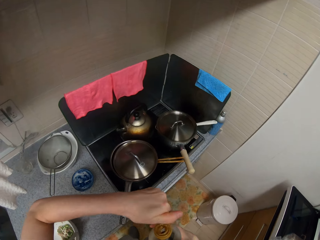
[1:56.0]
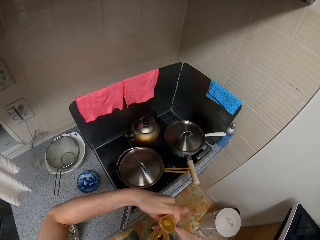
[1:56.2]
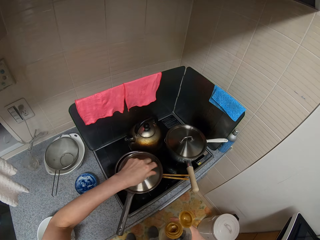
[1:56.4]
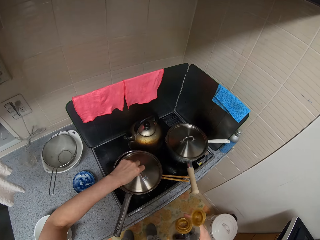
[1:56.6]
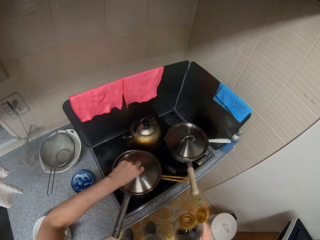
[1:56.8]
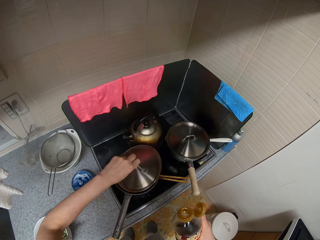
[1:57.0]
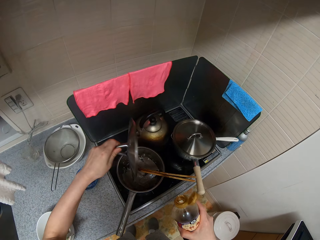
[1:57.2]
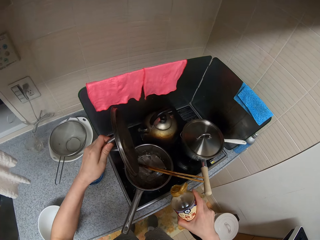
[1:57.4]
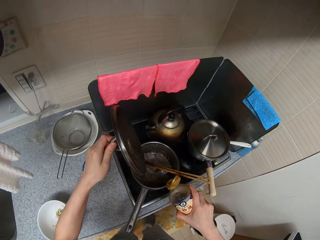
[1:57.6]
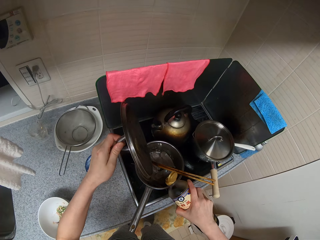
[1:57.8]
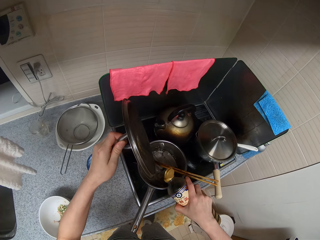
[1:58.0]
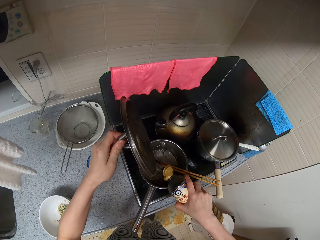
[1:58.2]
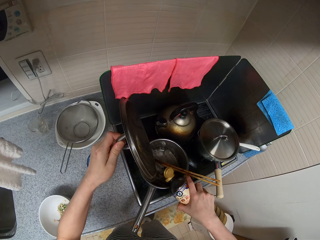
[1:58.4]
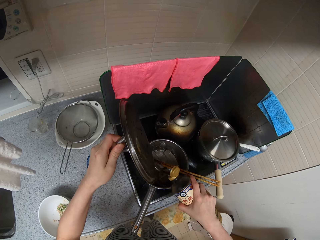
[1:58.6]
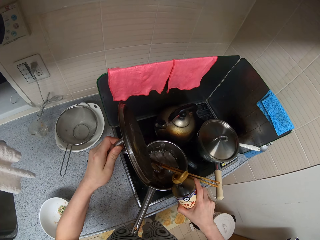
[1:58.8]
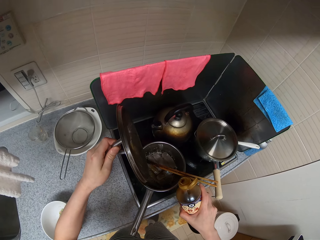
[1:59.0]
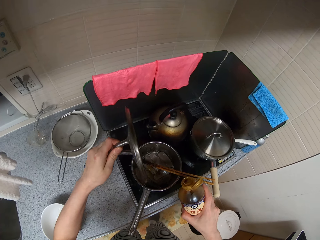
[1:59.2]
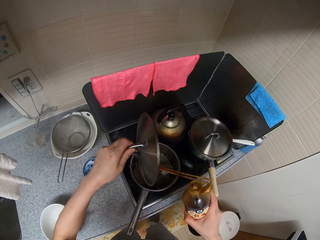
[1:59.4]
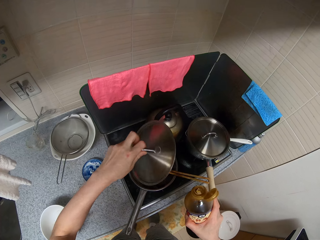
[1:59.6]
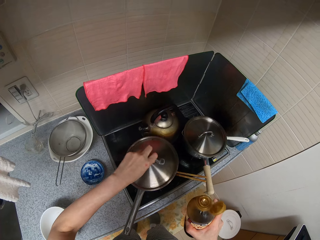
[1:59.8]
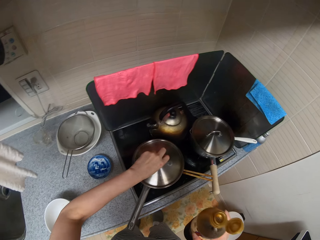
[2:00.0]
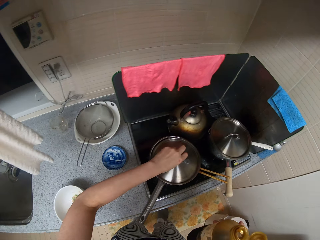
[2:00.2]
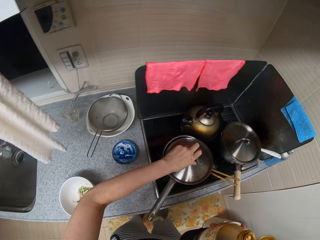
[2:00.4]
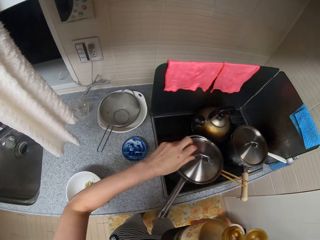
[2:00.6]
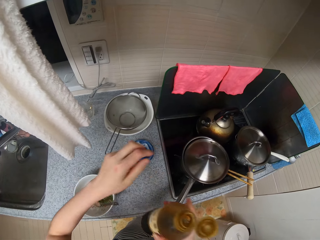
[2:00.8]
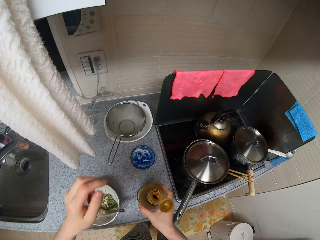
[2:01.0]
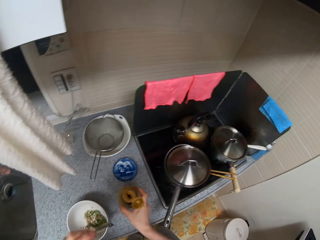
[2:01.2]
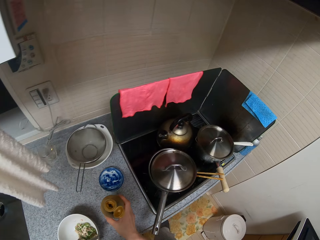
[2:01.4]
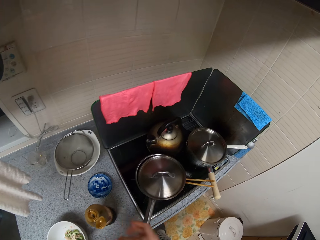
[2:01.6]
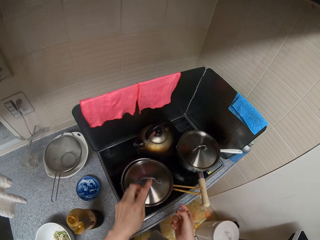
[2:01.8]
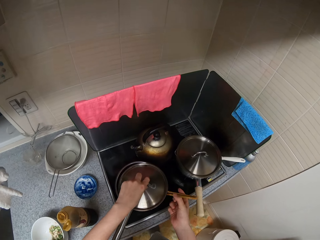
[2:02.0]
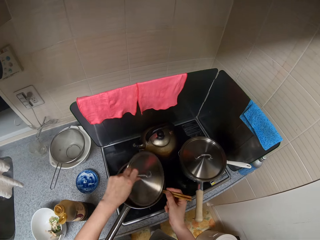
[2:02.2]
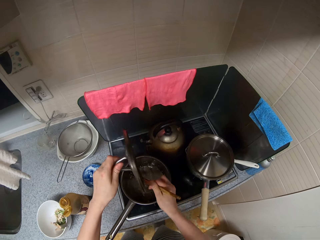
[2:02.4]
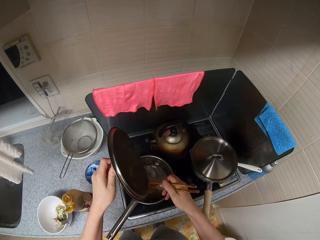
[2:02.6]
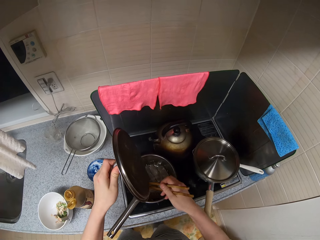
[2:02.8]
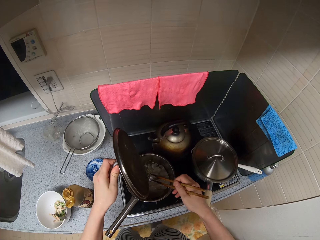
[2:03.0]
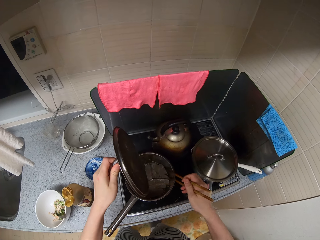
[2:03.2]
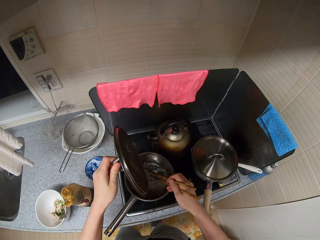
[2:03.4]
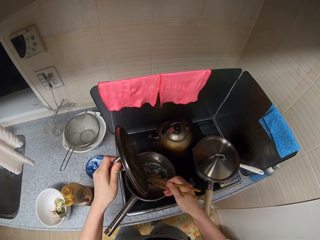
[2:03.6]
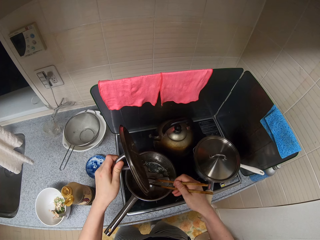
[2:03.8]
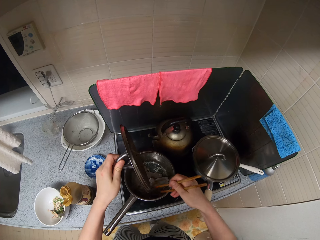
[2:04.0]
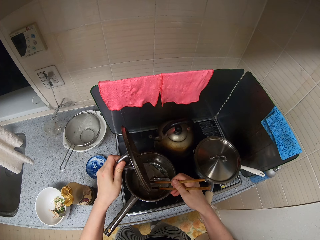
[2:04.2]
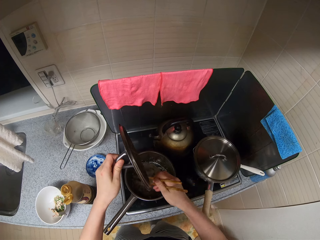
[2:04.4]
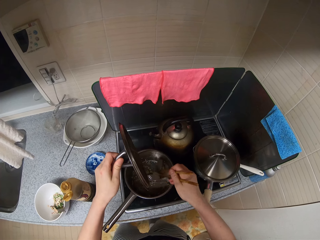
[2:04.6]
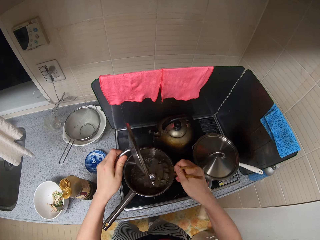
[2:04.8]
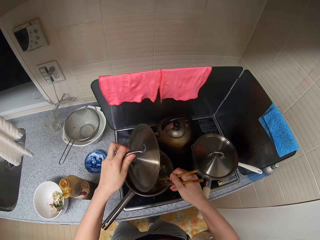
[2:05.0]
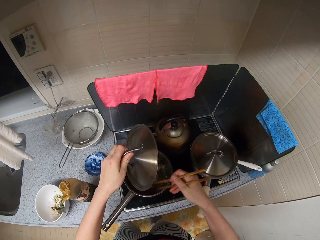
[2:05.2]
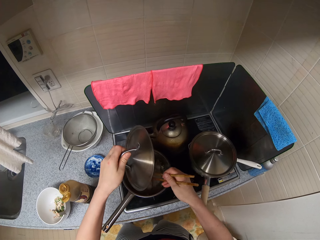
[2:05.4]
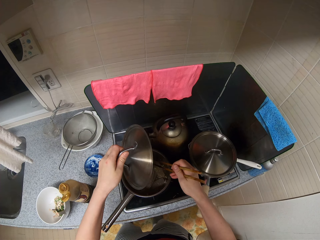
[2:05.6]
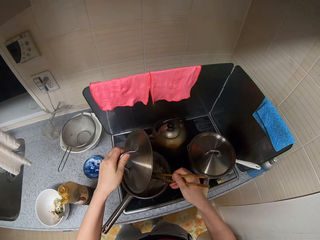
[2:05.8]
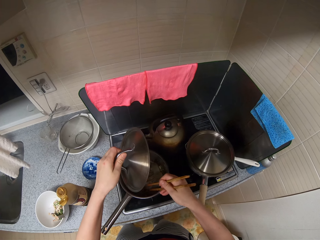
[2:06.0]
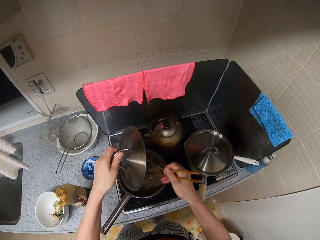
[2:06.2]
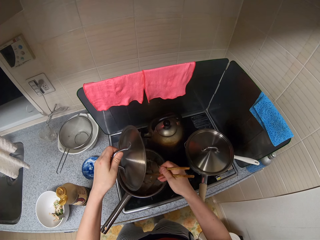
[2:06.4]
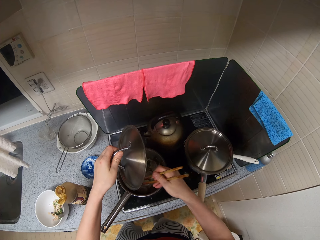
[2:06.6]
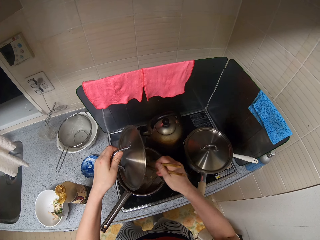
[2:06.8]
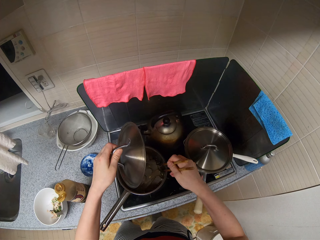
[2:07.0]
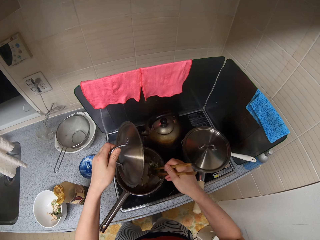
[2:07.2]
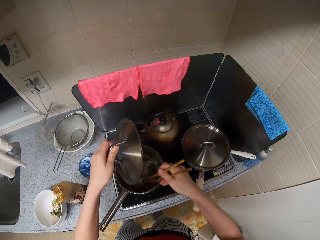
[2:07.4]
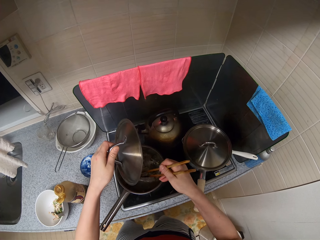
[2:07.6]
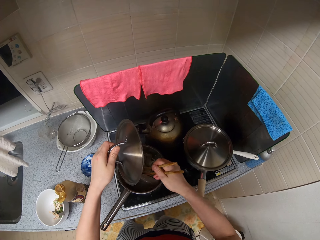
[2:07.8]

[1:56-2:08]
The camera wearer opens the cover of the pot. They pour the liquid content, the soy sauce, into the pot. They cover the pot. They drop the bottle on the kitchen slab. They open the cover of the pot, pick up the chopsticks from the pot, and stir the meat in the pot with the chopsticks.

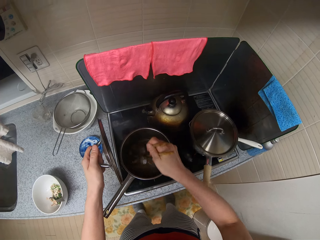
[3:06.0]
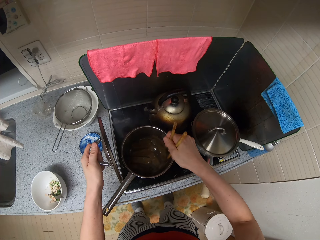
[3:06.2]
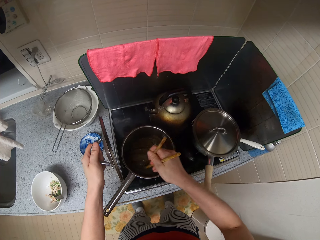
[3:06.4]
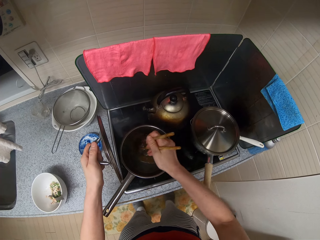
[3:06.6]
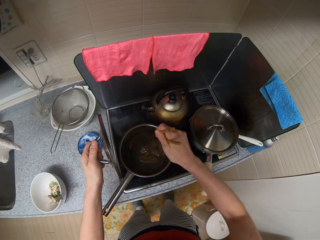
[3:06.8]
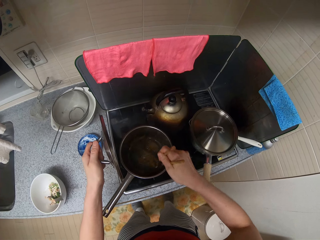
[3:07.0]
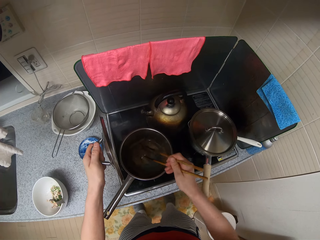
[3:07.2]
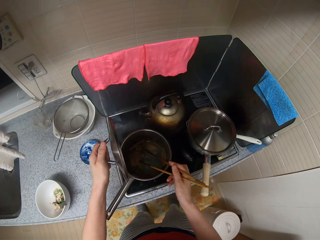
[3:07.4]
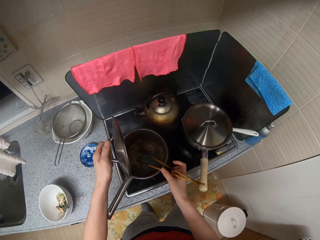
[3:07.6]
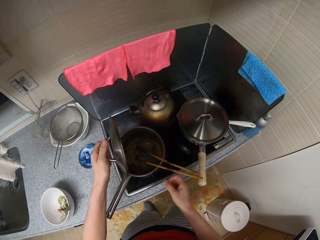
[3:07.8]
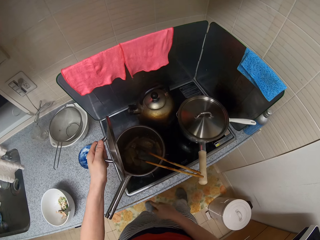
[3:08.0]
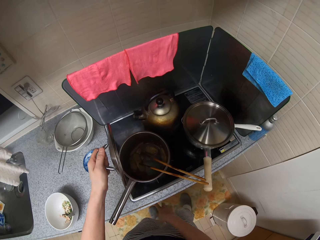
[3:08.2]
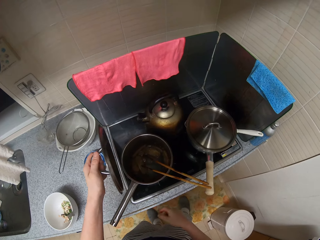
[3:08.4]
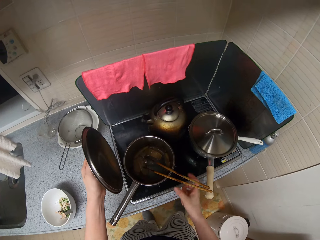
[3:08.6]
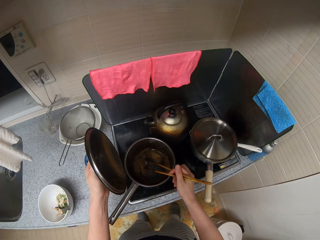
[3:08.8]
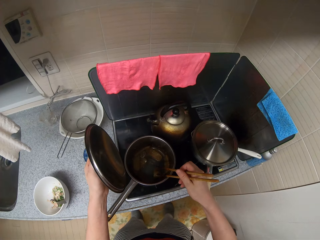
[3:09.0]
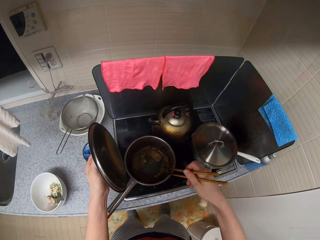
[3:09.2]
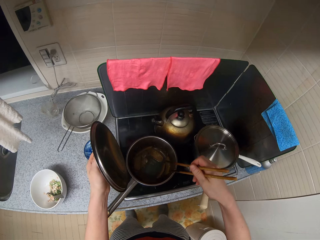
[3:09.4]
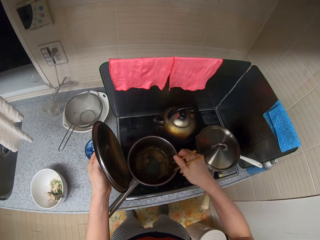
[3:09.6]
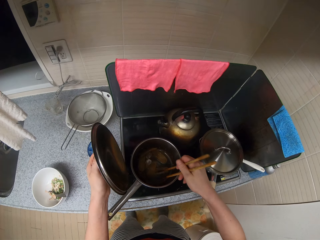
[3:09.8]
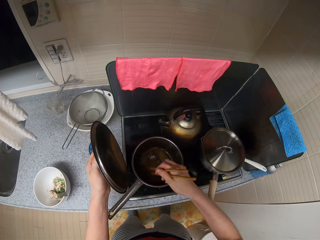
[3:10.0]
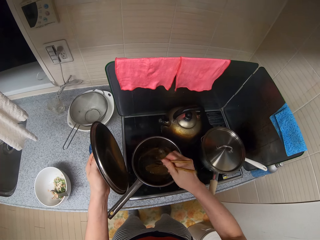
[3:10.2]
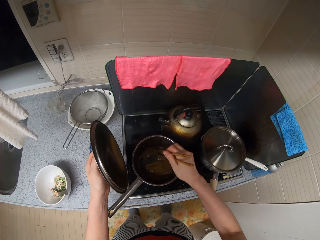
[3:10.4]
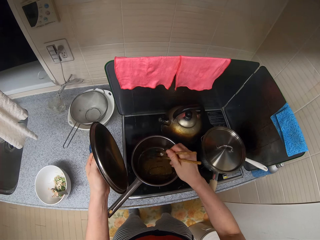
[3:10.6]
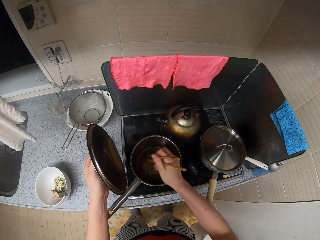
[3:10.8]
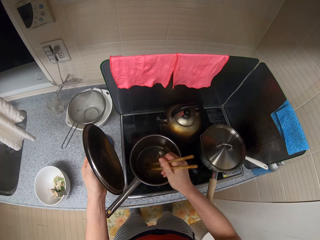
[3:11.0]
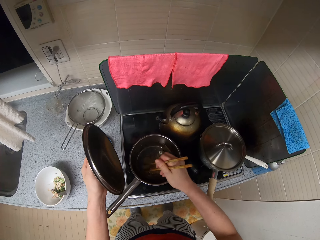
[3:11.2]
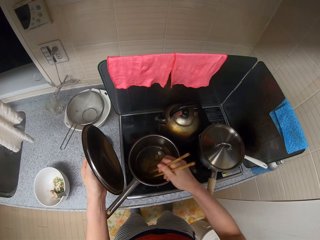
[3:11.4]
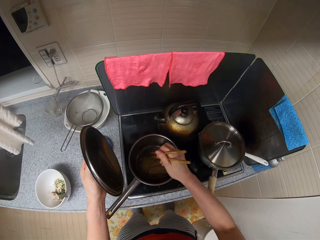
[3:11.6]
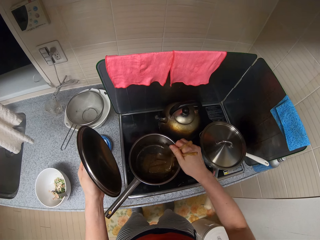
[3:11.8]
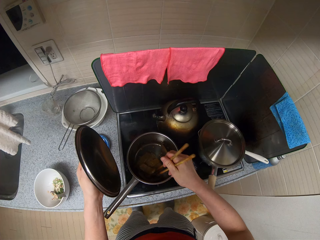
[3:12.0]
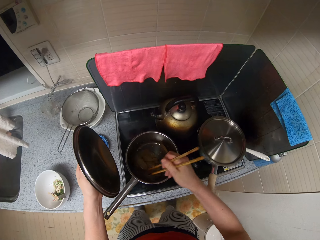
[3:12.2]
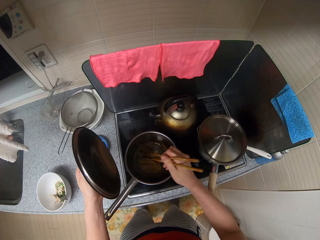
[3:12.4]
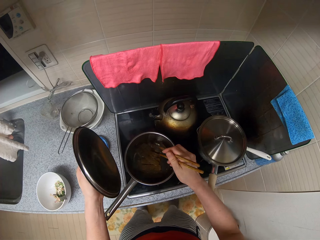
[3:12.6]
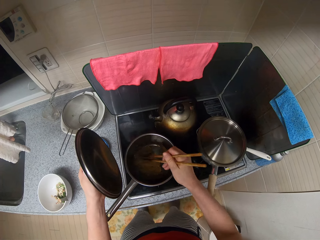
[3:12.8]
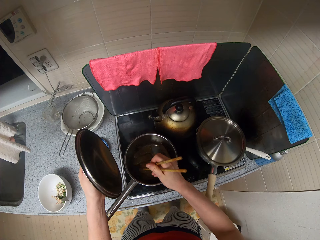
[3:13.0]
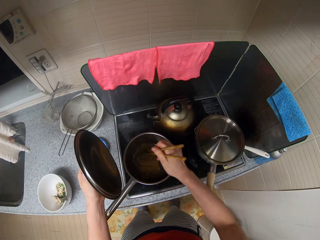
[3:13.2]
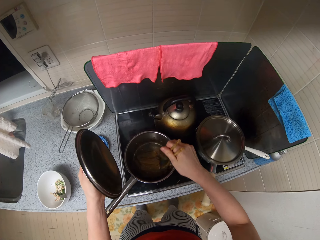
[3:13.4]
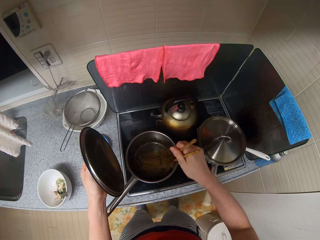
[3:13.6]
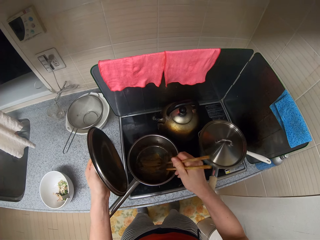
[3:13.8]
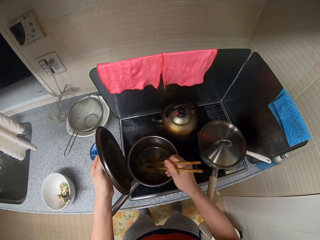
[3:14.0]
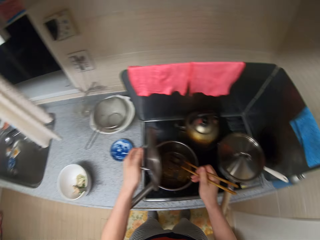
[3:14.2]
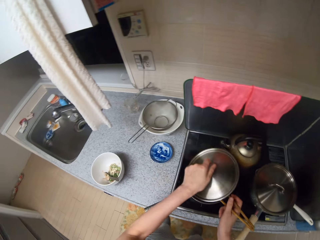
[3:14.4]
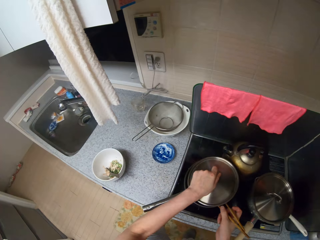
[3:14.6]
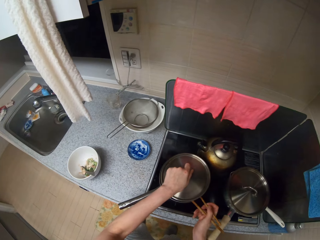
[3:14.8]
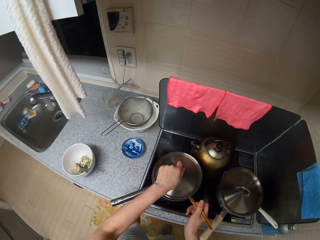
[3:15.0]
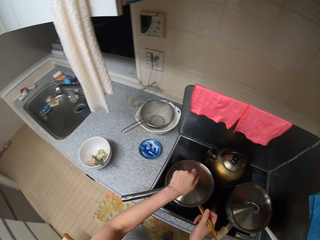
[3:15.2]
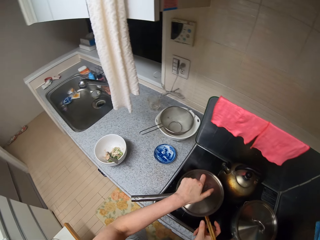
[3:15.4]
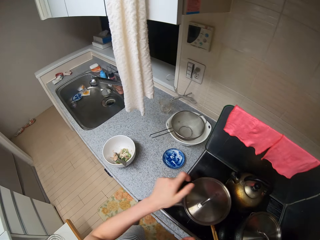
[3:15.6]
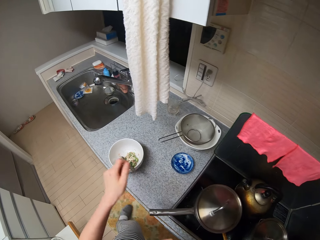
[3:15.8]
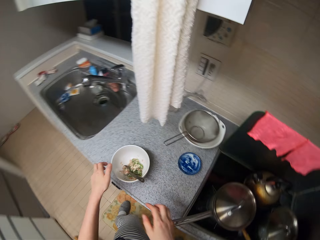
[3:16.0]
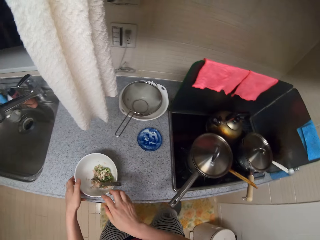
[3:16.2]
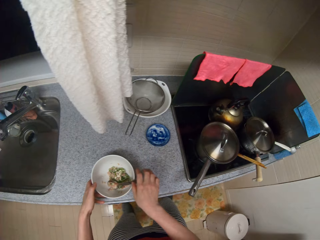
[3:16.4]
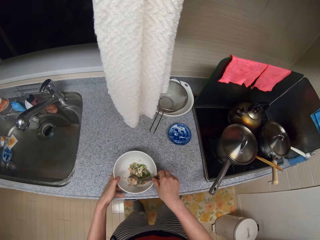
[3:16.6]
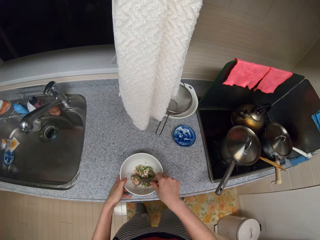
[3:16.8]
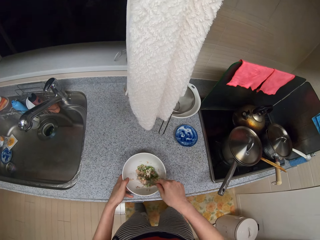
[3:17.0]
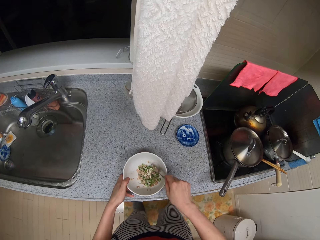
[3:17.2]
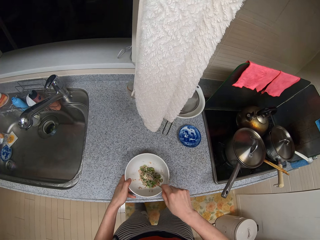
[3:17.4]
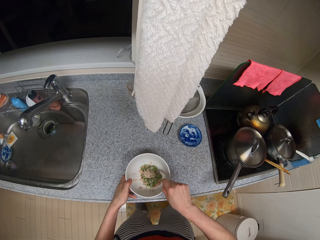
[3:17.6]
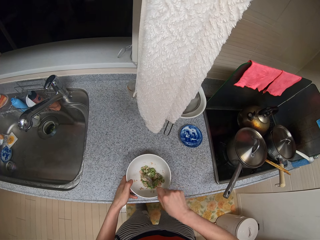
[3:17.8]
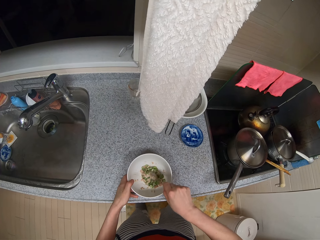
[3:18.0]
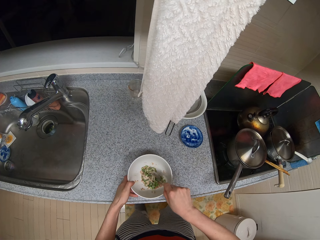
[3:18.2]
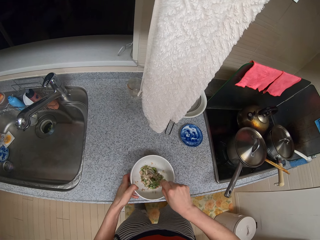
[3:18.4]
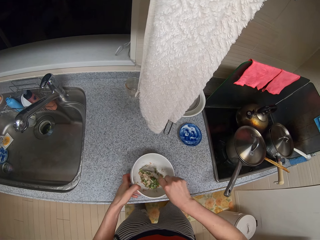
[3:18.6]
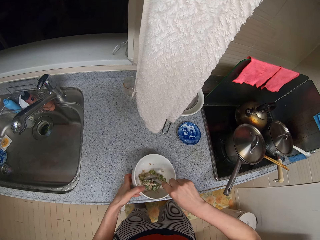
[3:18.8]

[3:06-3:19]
The camera wearer drops the chopsticks in the pot. They switch off the cooker. They adjust the regulator of the cooker. They pick up the chopsticks from the pot and resume stirring the meat with the chopsticks. They cover the pot with the lid. They set the chopsticks in the pot. They touch the bowl and hold the bowl on the kitchen slab. They touch the spoon and pick up the spoon from the bowl. They mix the sauce with the spoon. They lift the bowl.
